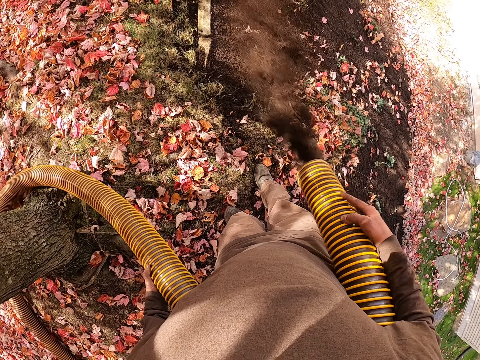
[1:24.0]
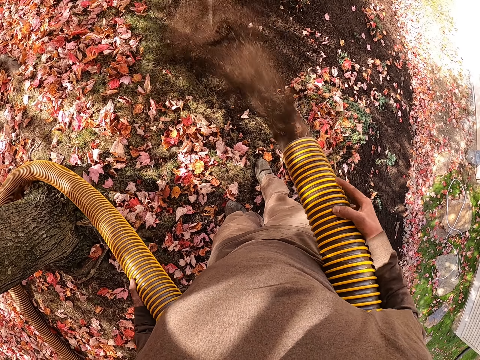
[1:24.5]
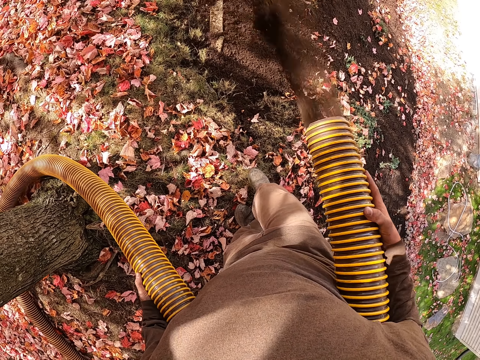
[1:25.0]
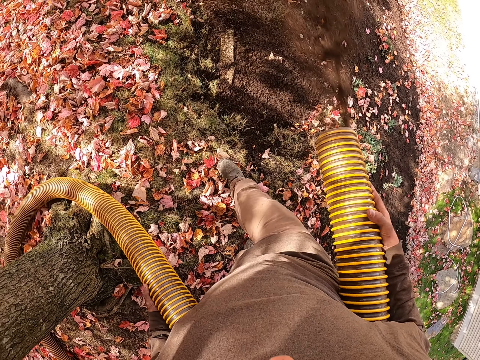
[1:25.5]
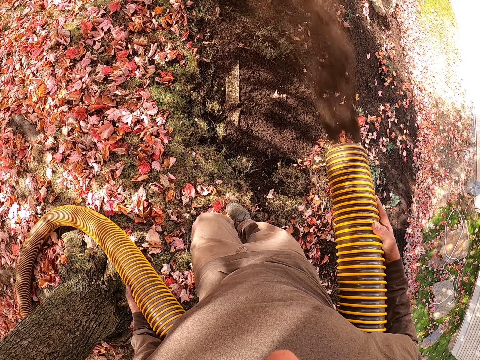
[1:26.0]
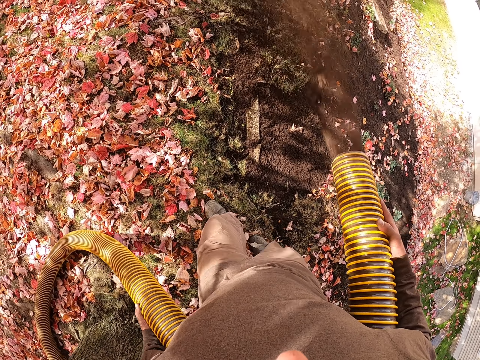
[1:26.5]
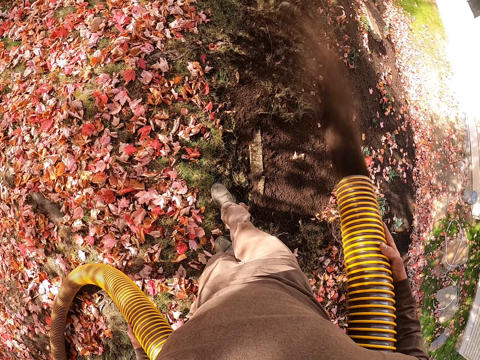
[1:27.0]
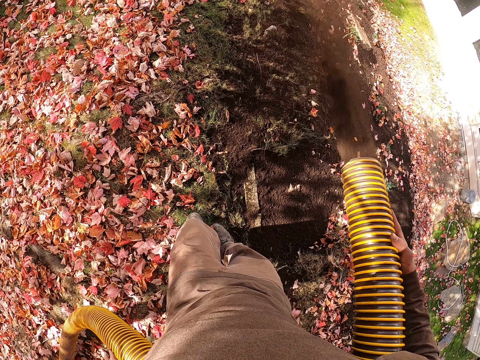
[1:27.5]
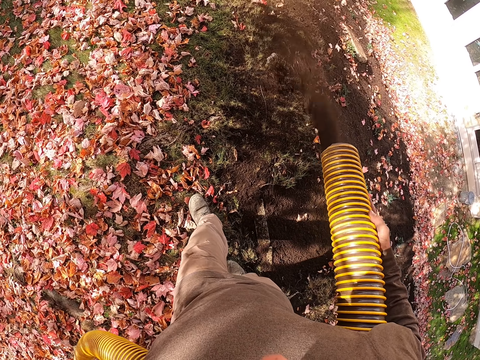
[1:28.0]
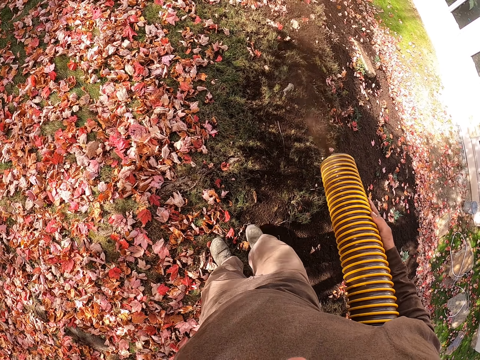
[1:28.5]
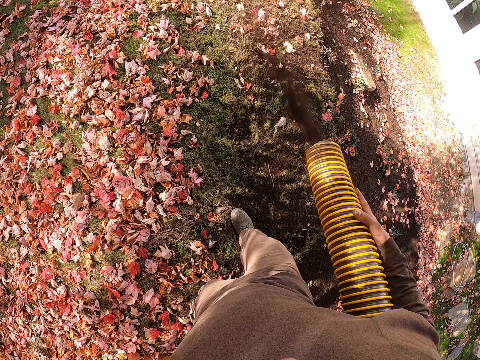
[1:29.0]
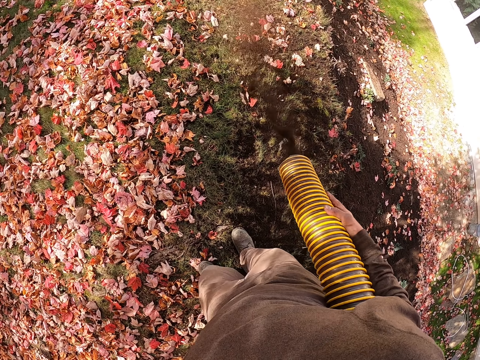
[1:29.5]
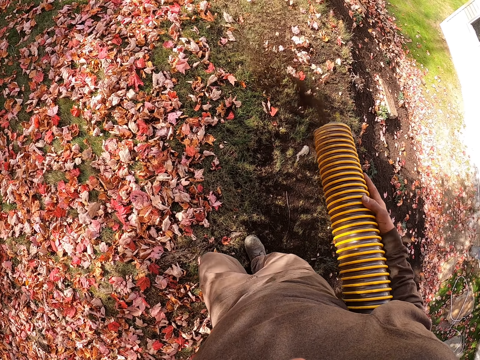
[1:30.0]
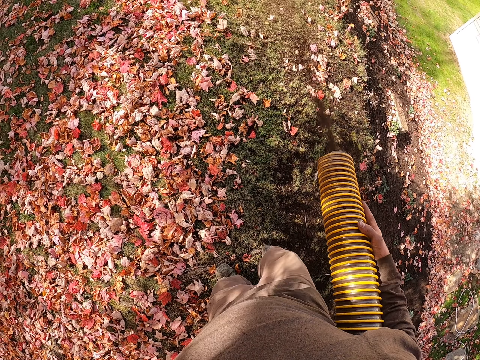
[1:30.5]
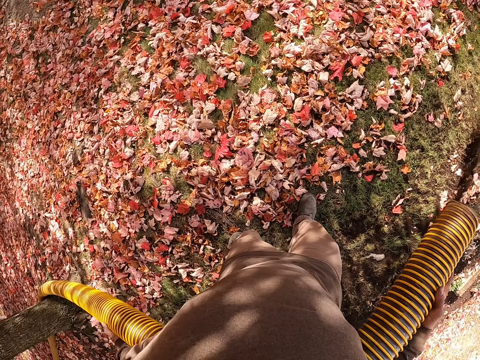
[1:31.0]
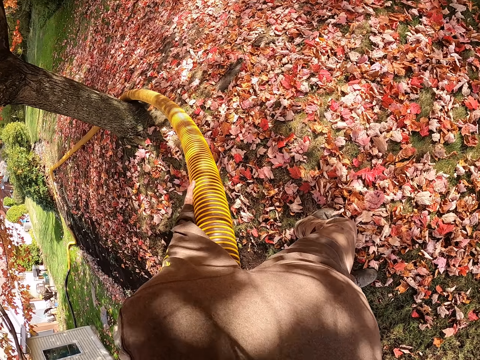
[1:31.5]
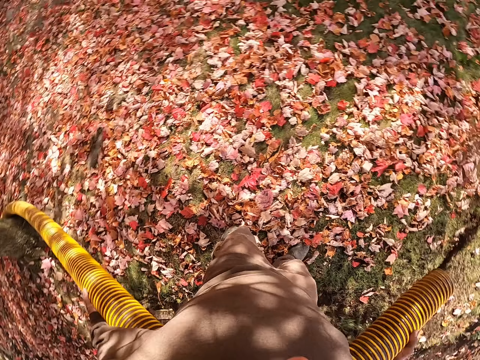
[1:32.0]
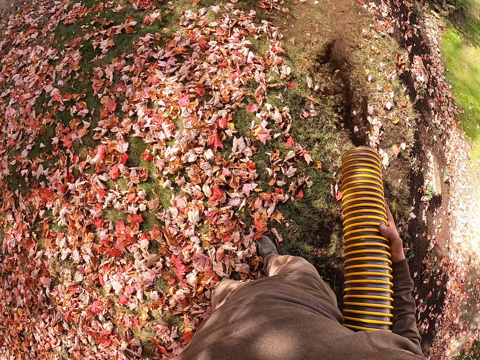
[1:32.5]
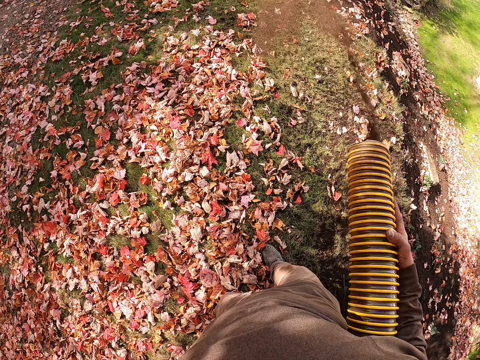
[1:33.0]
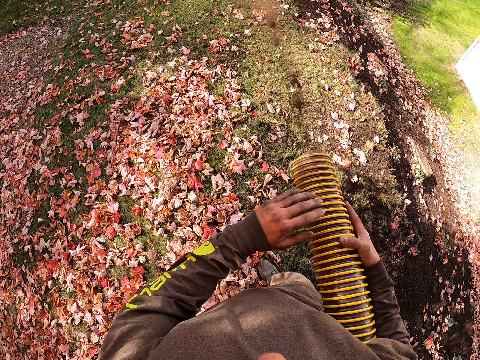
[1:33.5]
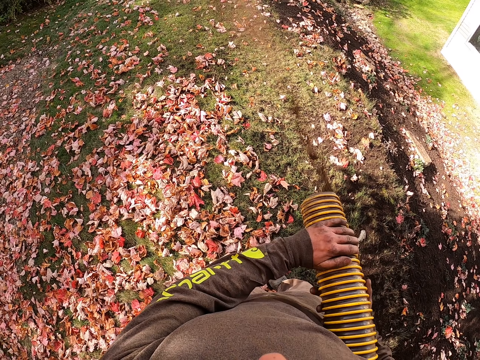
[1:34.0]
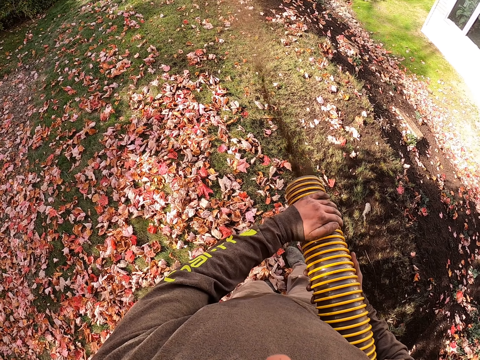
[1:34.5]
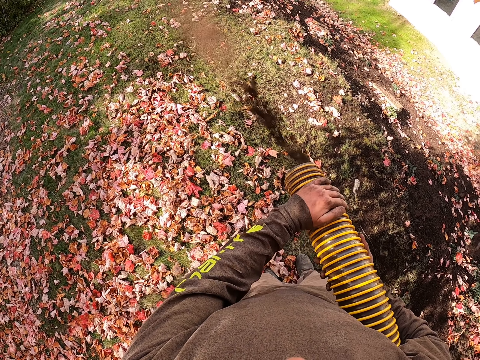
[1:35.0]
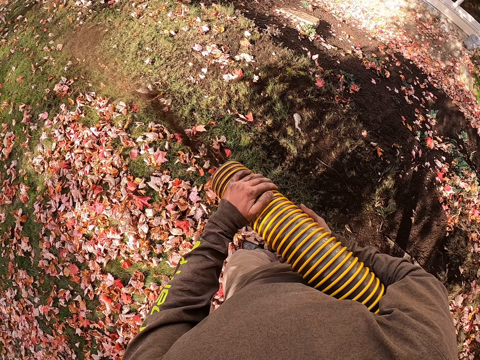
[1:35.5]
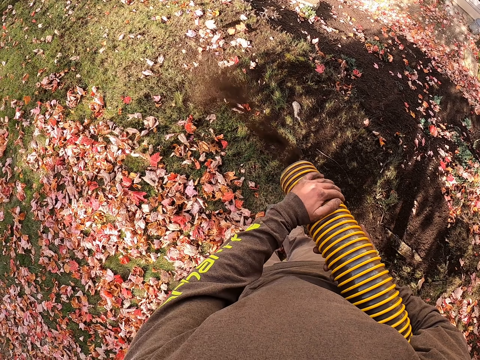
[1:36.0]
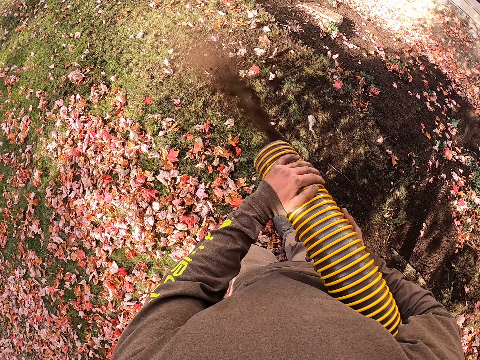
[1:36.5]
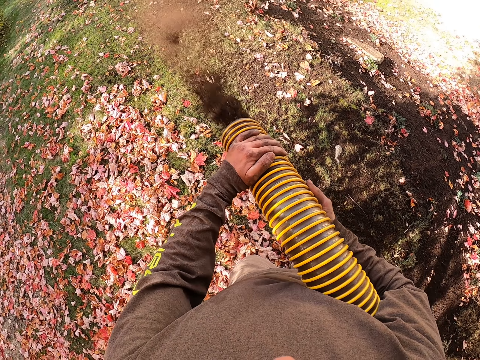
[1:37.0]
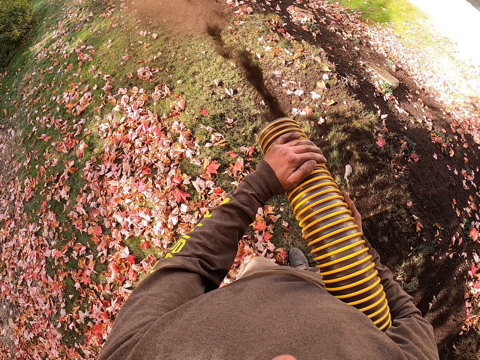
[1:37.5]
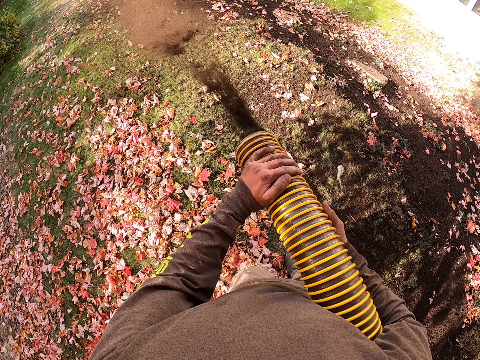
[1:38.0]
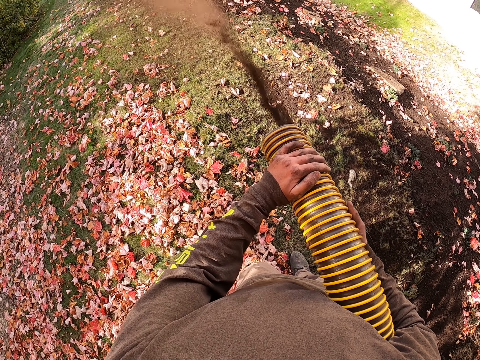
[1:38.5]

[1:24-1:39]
The camera wearer walks in the garden and sprays the sand on the garden ground. They walk in the garden and spray the sand on the garden ground. They walk in the garden and spray the sand on the garden ground. They walk in the garden and spray the sand on the garden ground. They walk in the garden and spray the sand on the garden ground. They walk in the garden and spray the sand on the garden ground. They walk in the garden and spray the sand on the garden ground. They walk in the garden and spray the sand on the garden ground. They walk in the garden and spray the sand on the garden ground. They look around the garden. They spray the sand on the garden ground. They bend the hose pipe. They spray the sand on the garden ground. They look around the garden. They spray the sand on the garden ground. They adjust the hose pipe. They spray the sand on the garden ground.

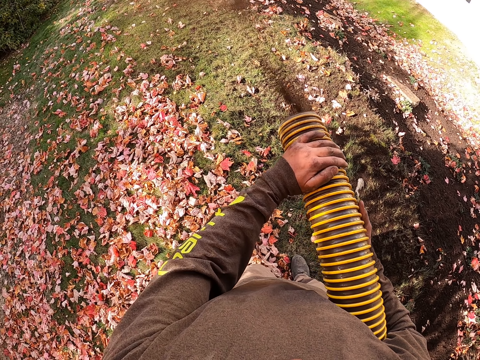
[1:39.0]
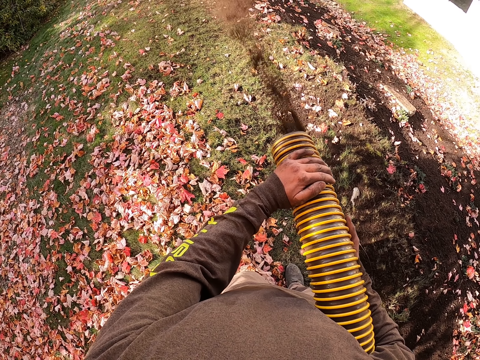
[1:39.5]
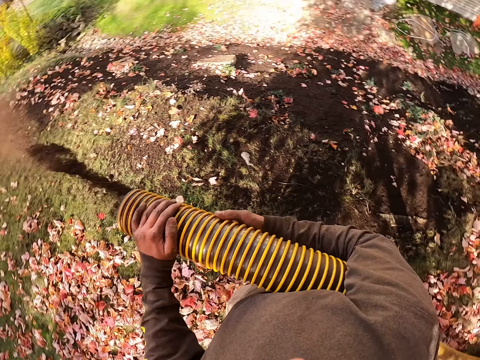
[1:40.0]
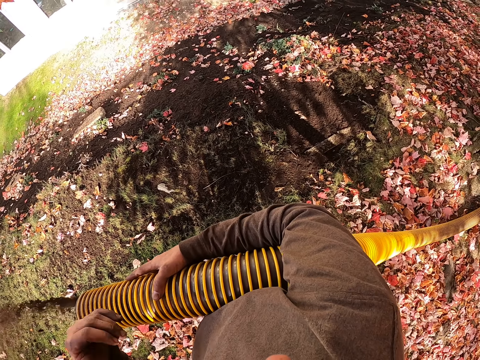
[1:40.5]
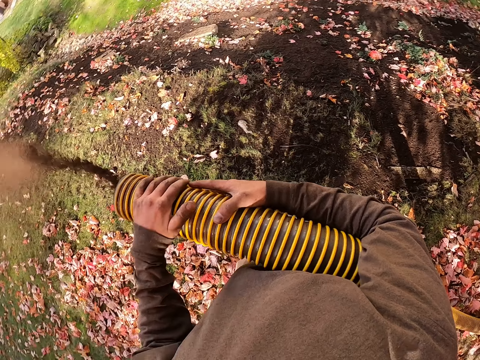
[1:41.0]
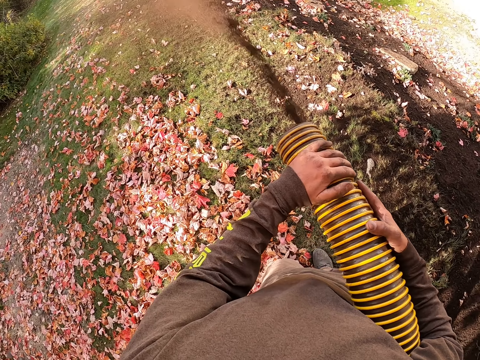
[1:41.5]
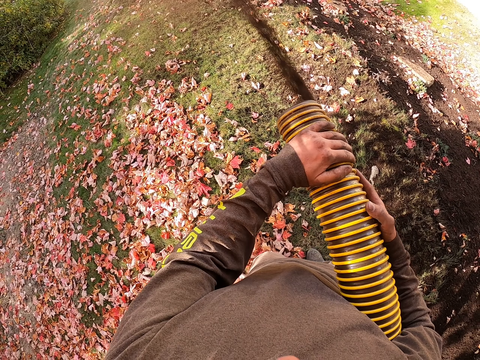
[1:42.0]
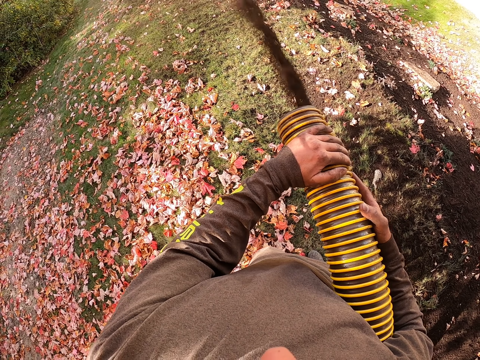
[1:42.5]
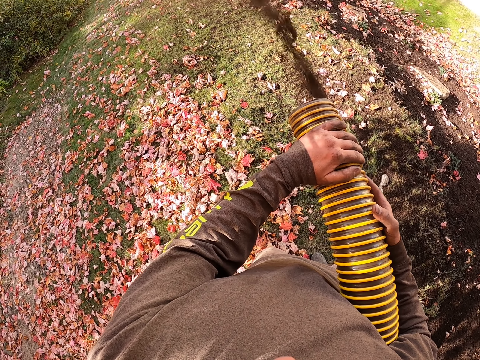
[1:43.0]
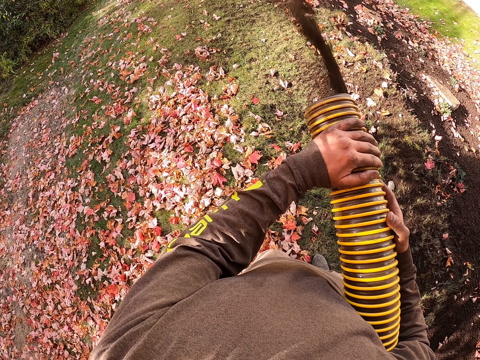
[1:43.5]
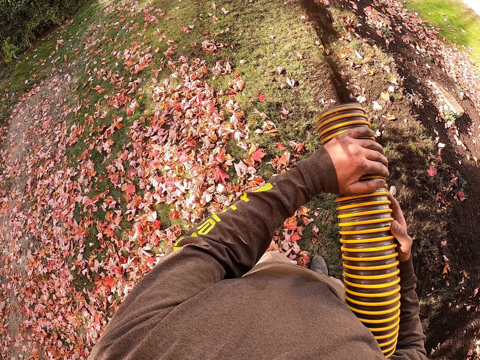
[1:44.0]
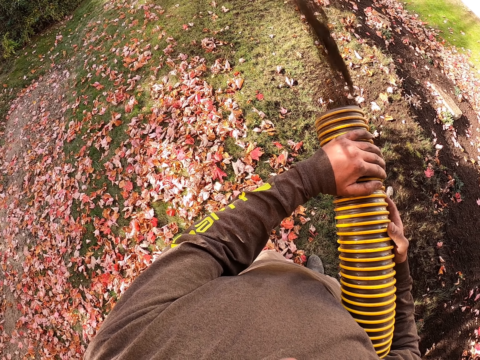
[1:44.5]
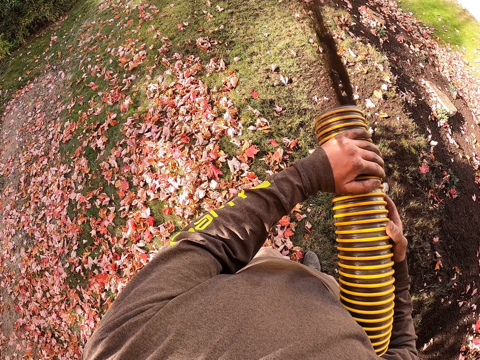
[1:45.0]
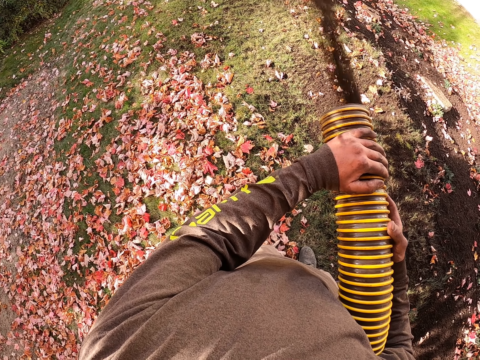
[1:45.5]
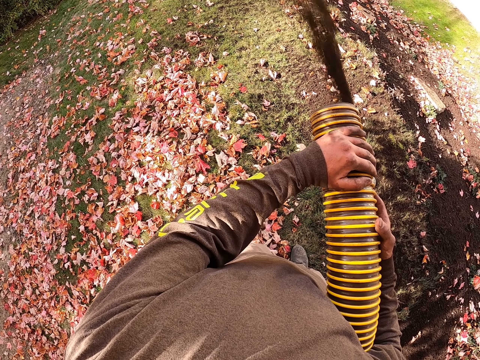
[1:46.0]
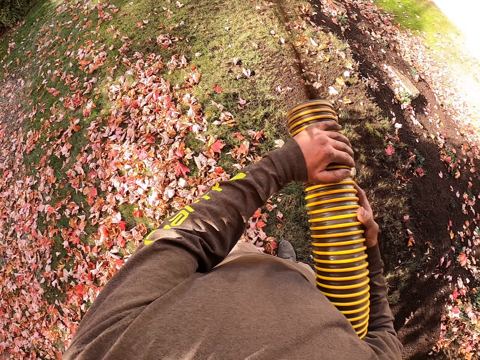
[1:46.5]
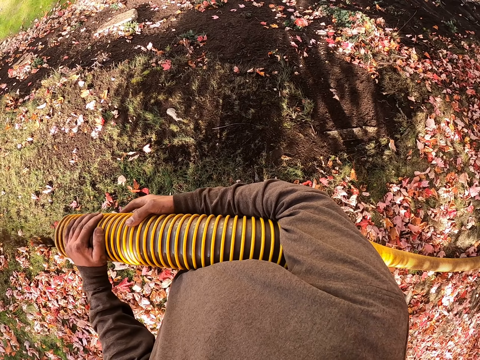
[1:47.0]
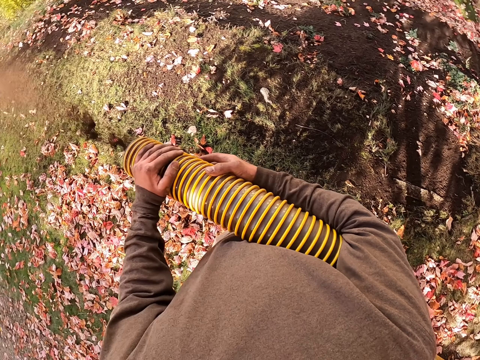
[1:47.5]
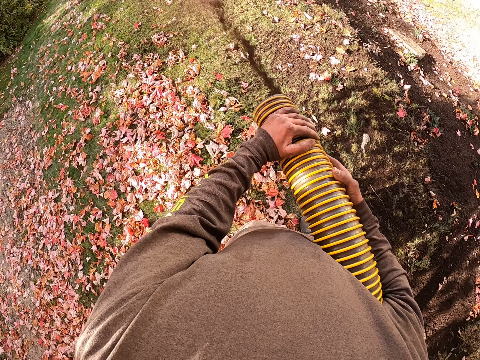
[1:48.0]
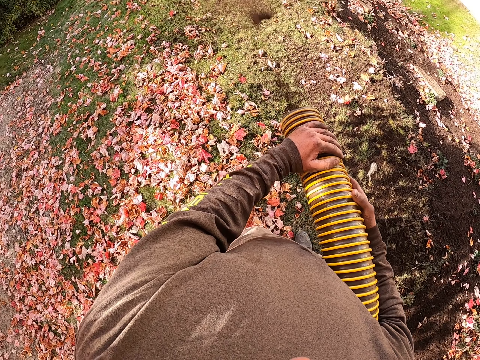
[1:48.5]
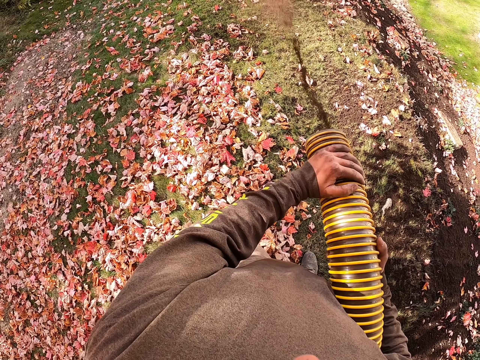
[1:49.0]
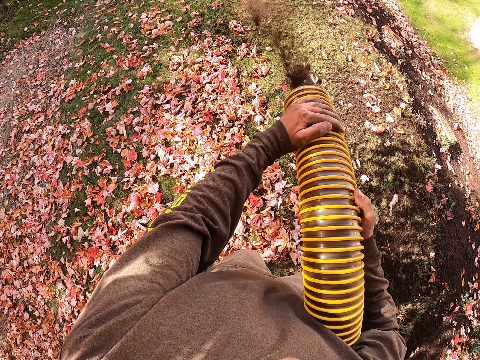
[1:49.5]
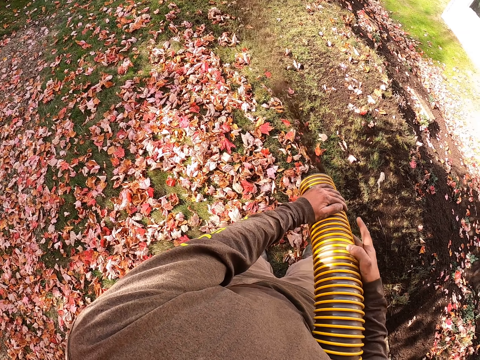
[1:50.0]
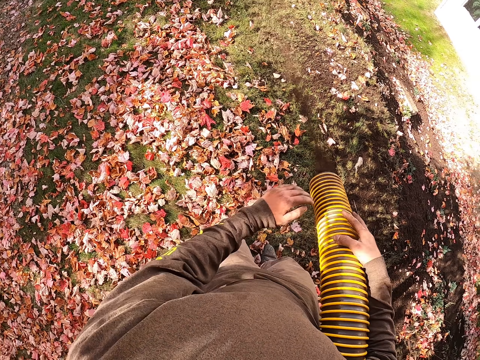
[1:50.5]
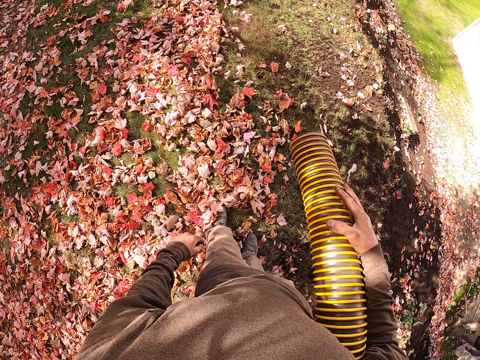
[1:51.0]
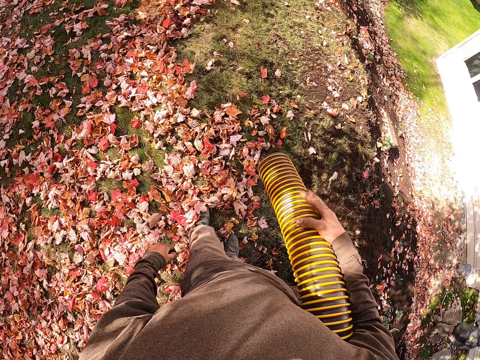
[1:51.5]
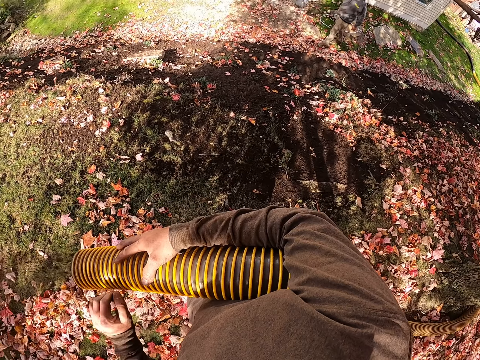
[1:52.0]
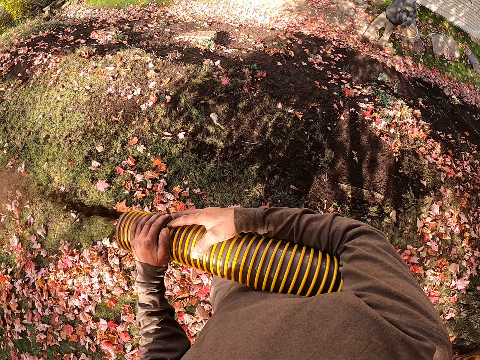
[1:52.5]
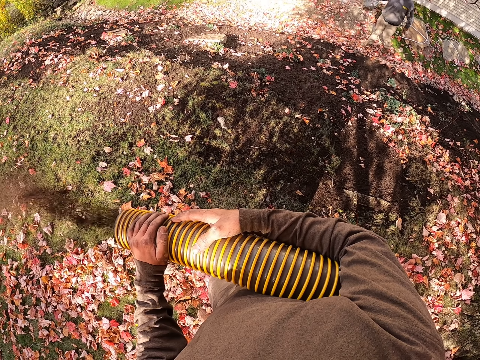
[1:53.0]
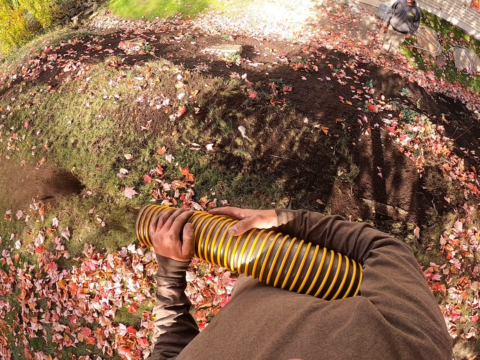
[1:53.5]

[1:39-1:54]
The camera wearer looks around the garden and sprays the sand on the garden ground. They look around the garden and spray the sand on the garden ground. They look around the garden and spray the sand on the garden ground. They look around the garden and spray the sand on the garden ground. They adjust the hose pipe and spray the sand on the garden ground. They adjust the hose pipe and spray the sand on the garden ground. They remove a left hand from the hose pipe and spray the sand on the garden ground. A man walks around the garden. The camera wearer looks around the garden and sprays the sand on the garden ground. They hold the hose pipe with both hands and spray the sand on the garden ground. They walk in the garden.
